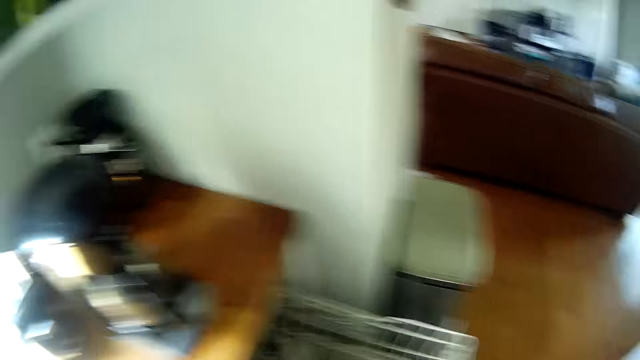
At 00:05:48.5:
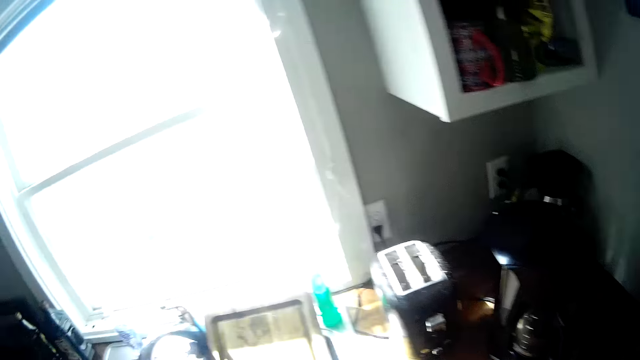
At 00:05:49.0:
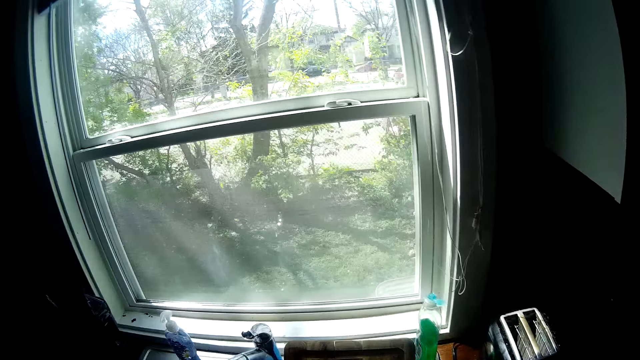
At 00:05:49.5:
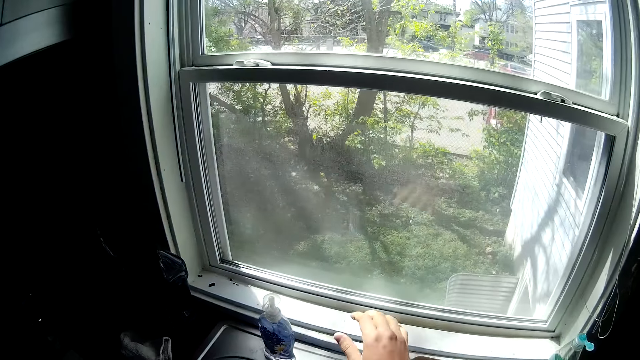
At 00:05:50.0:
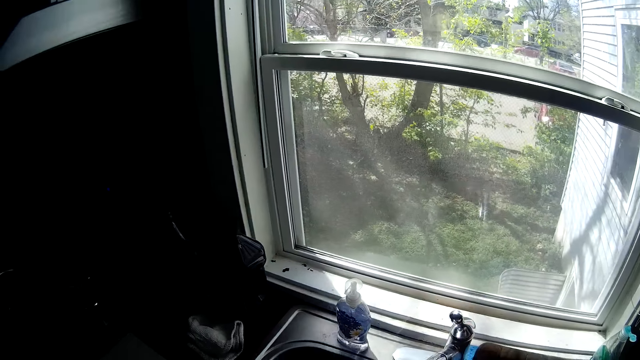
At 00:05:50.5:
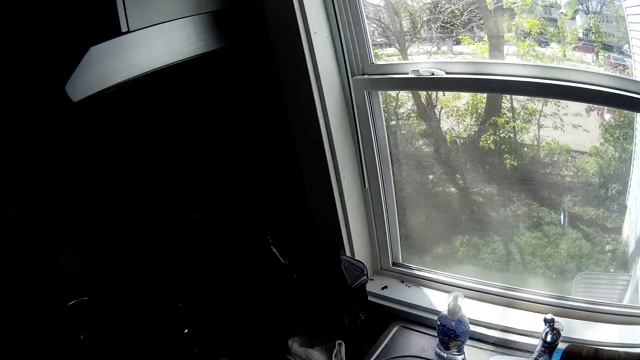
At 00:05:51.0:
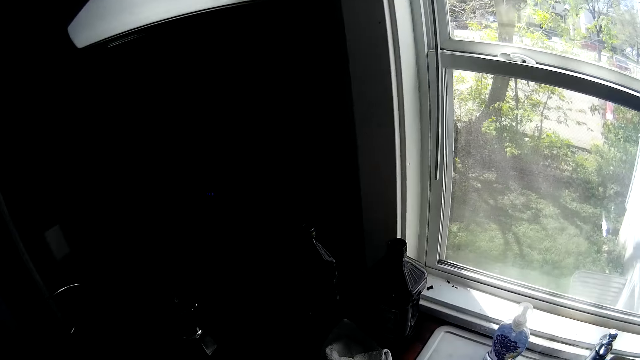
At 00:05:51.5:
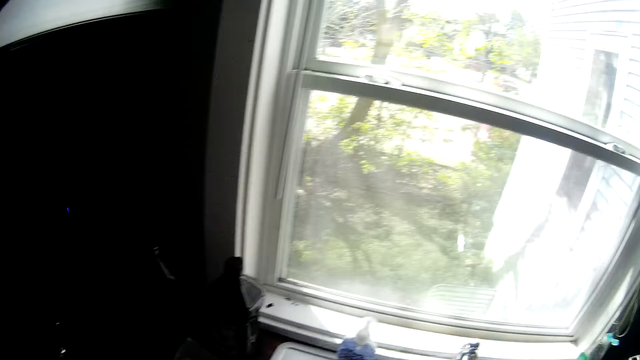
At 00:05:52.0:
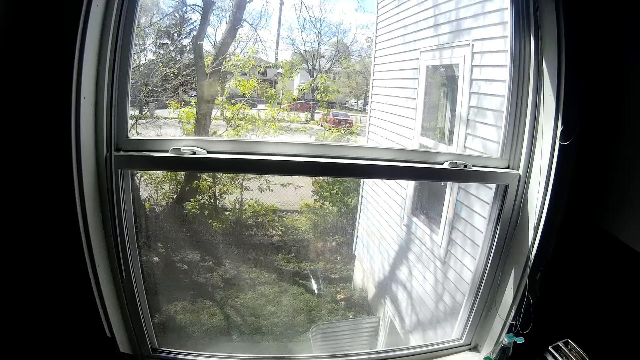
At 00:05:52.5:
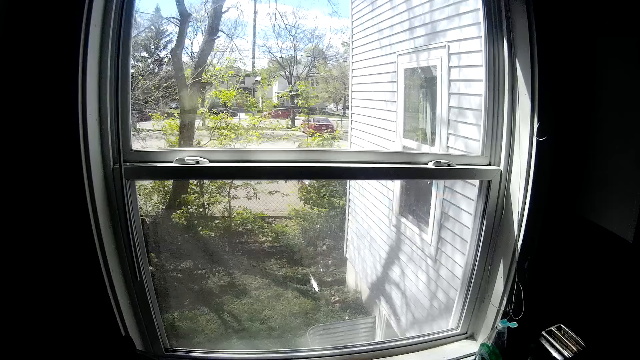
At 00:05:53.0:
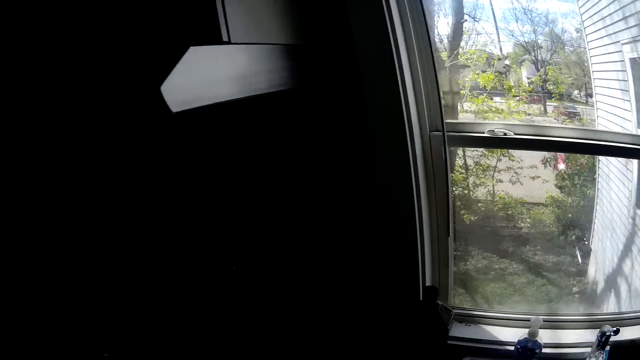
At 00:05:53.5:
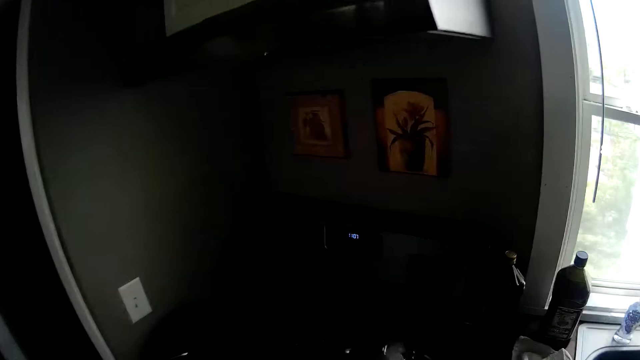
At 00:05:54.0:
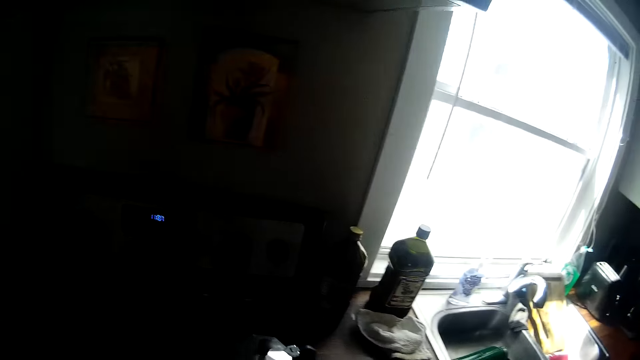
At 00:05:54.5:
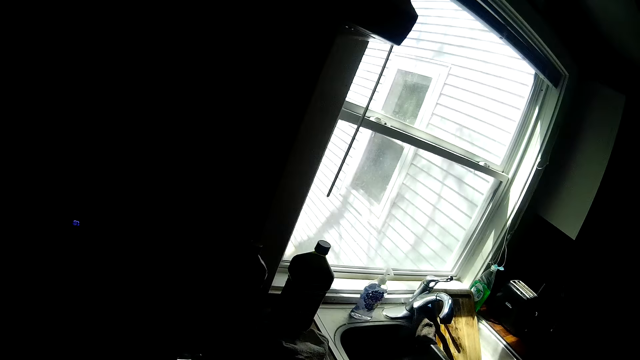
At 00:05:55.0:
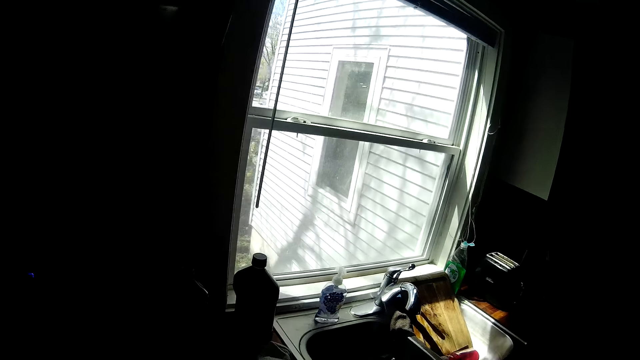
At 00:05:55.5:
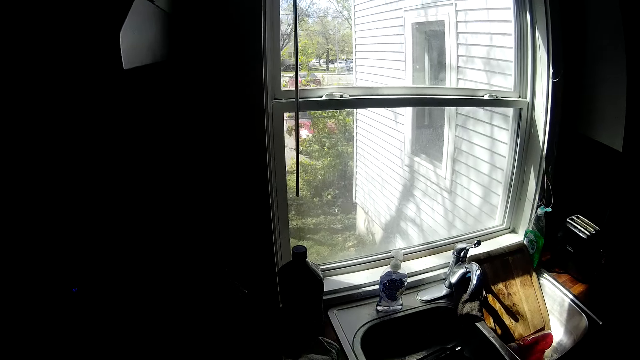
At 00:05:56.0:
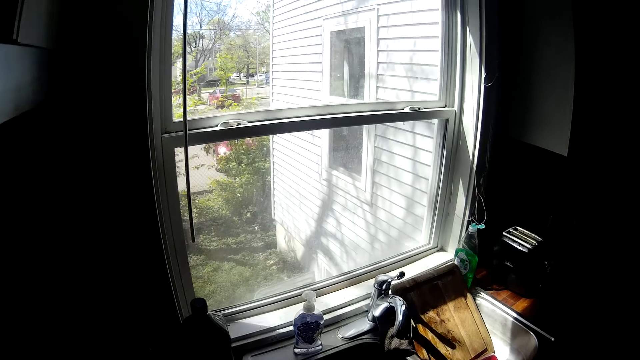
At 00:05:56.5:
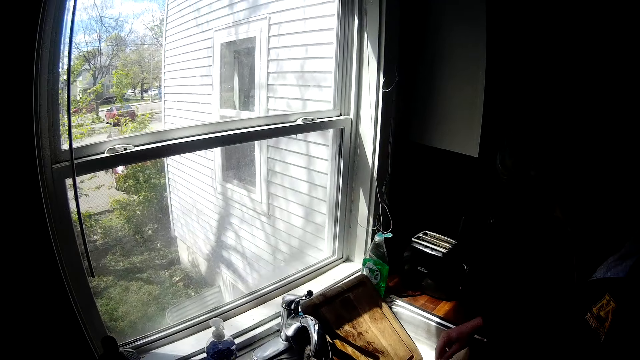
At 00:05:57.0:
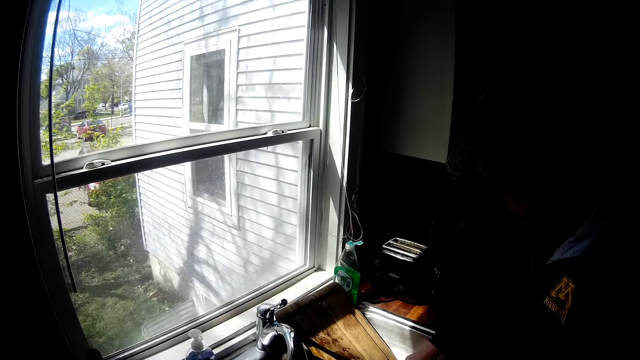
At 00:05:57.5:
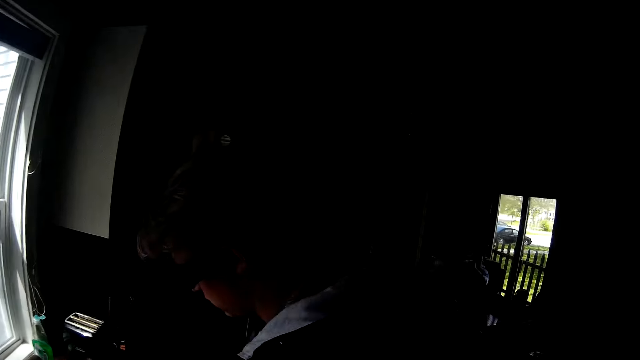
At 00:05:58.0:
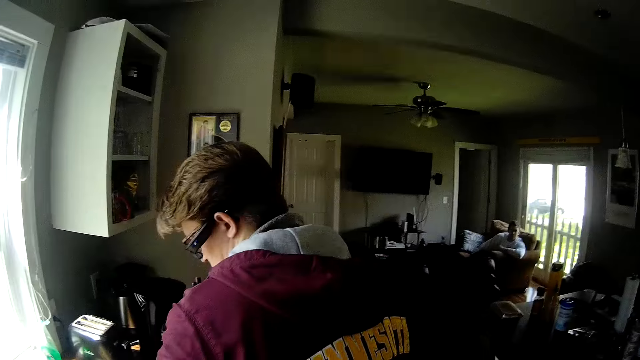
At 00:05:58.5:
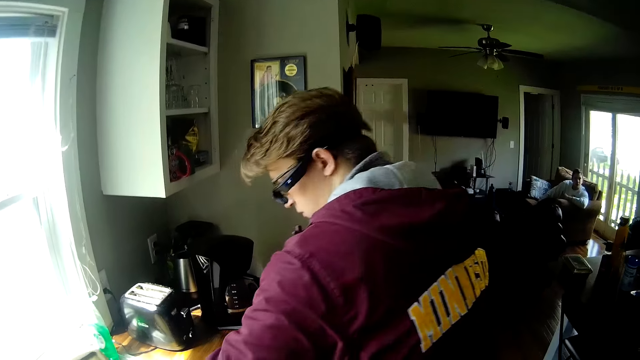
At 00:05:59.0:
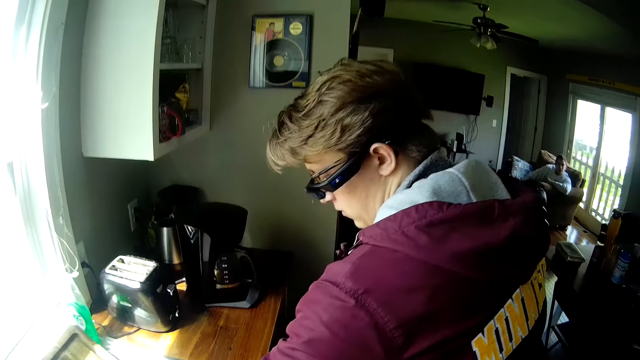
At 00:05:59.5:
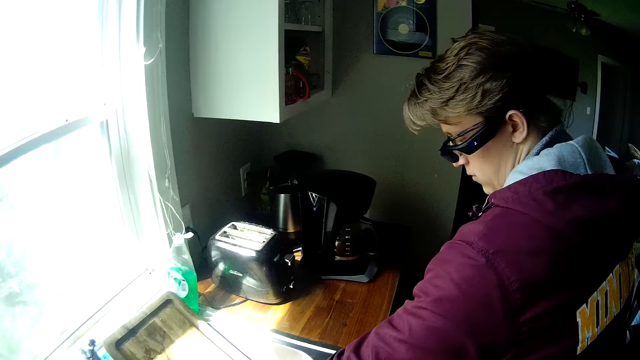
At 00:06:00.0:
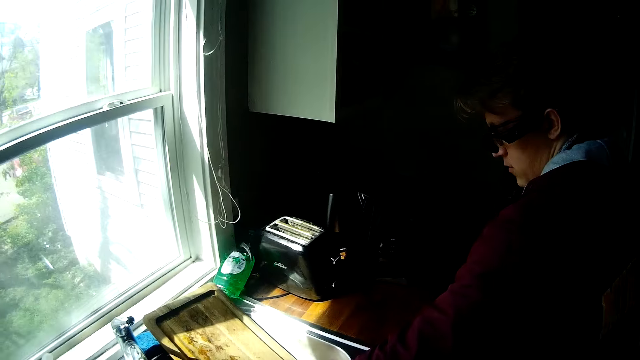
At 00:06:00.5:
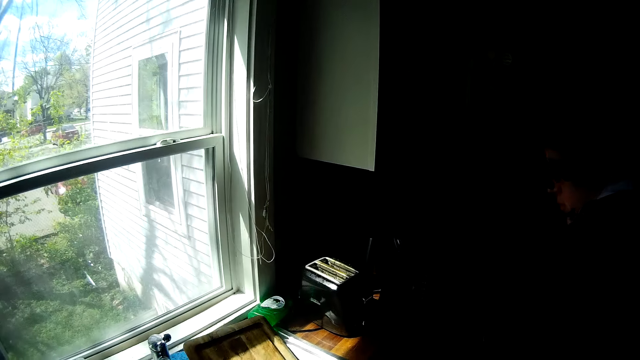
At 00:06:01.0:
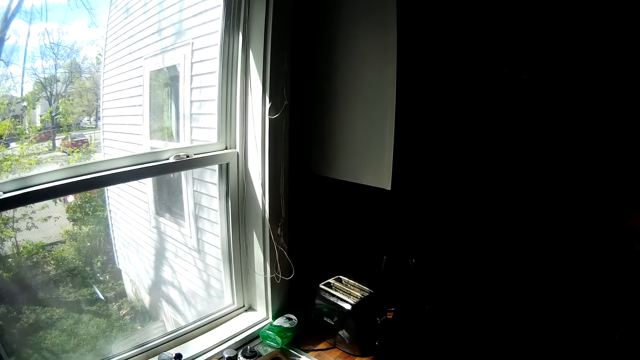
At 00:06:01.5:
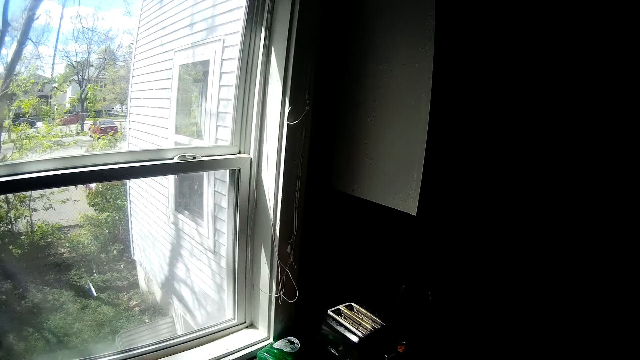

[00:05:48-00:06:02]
The camera wearer converses with a man. He turns on a tap above the sink with his right hand. He converses with the man. He looks through the window. He moves around the room. He converses with the man. The man drops a plate into the sink with his left hand.

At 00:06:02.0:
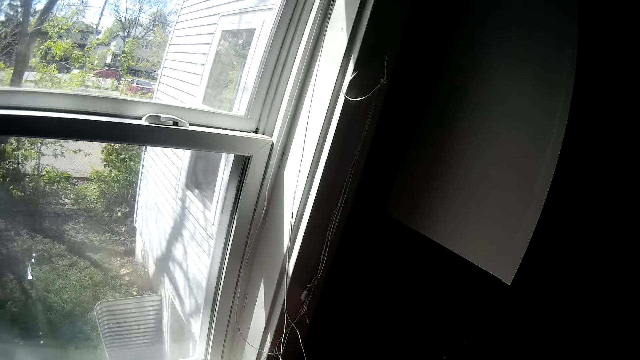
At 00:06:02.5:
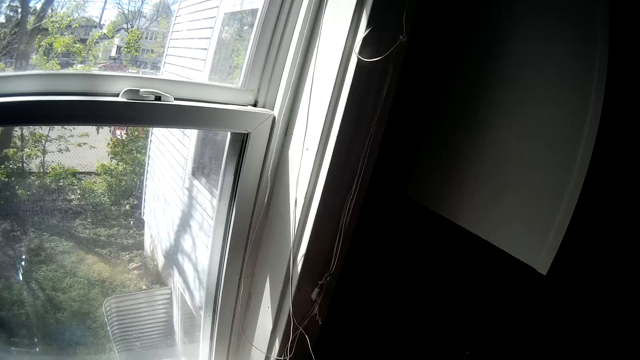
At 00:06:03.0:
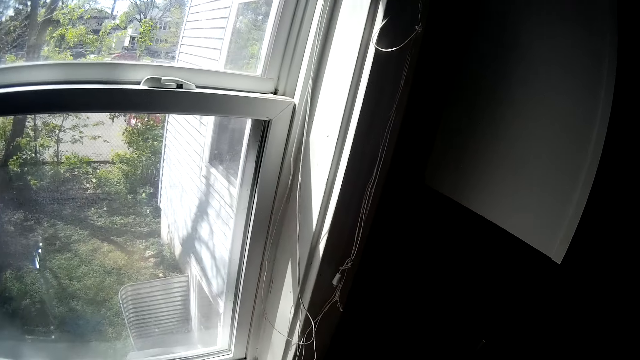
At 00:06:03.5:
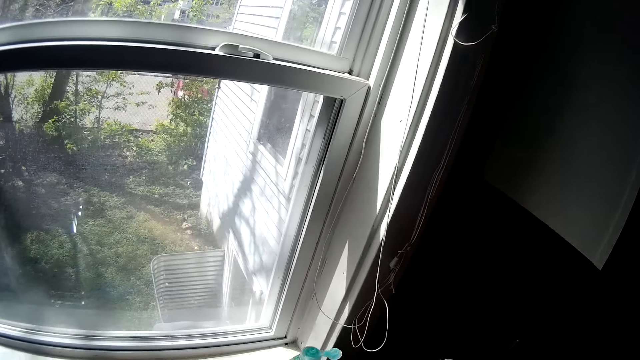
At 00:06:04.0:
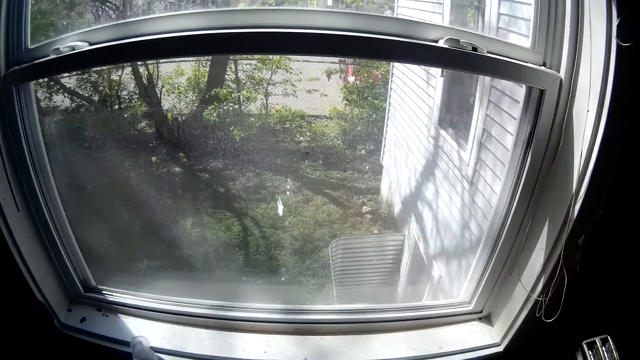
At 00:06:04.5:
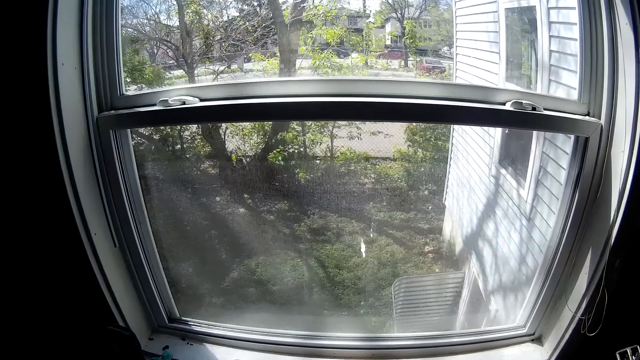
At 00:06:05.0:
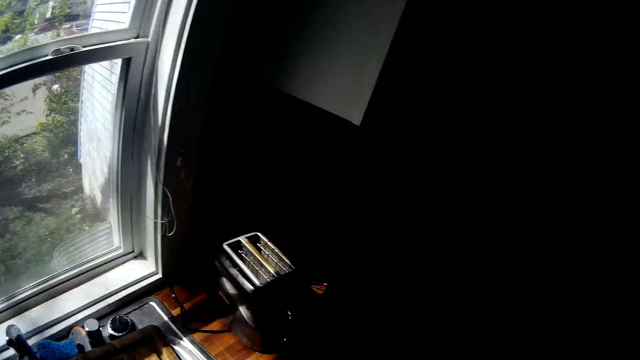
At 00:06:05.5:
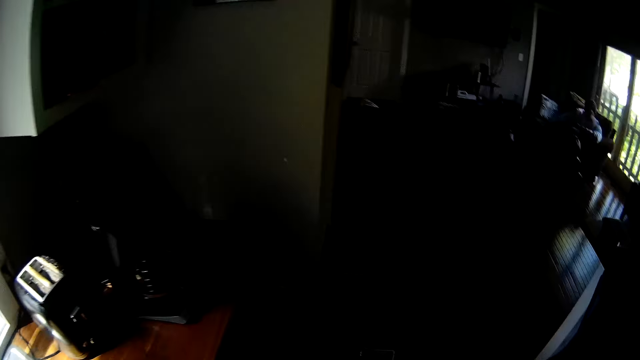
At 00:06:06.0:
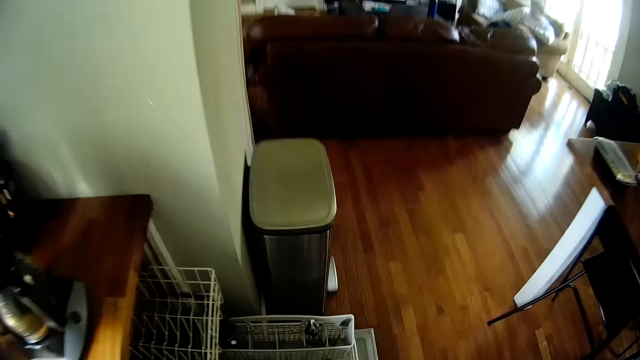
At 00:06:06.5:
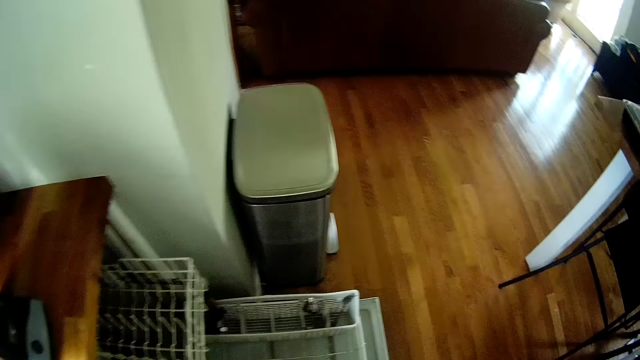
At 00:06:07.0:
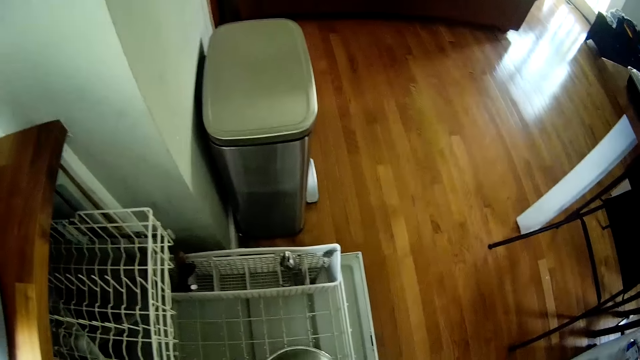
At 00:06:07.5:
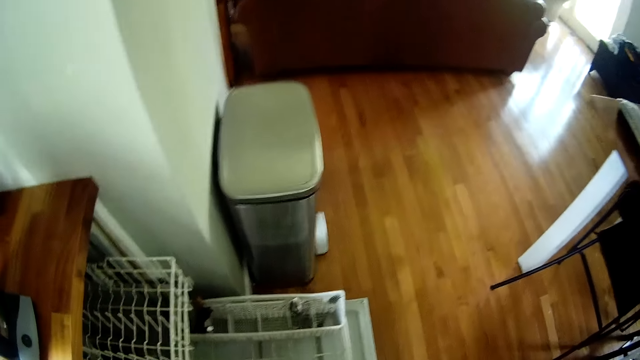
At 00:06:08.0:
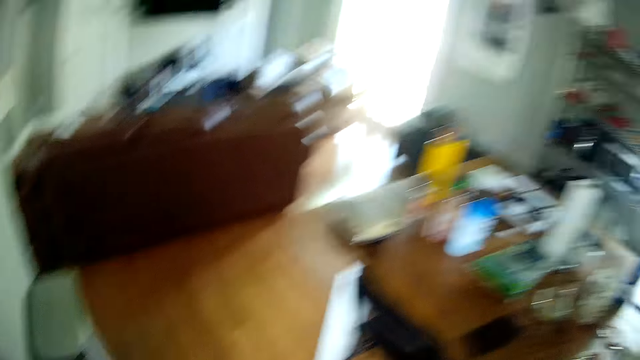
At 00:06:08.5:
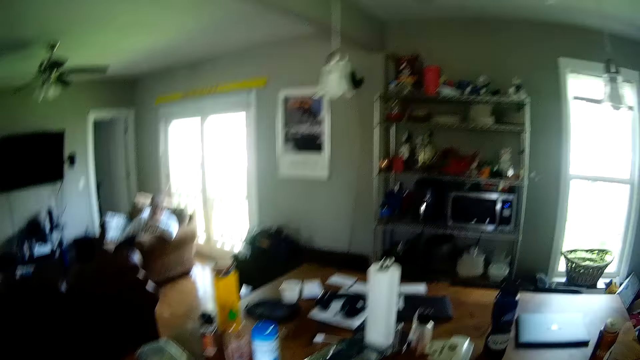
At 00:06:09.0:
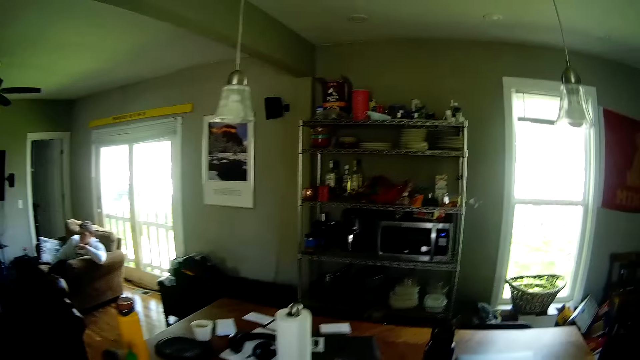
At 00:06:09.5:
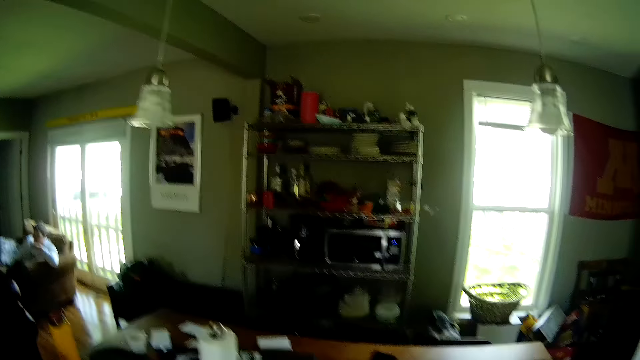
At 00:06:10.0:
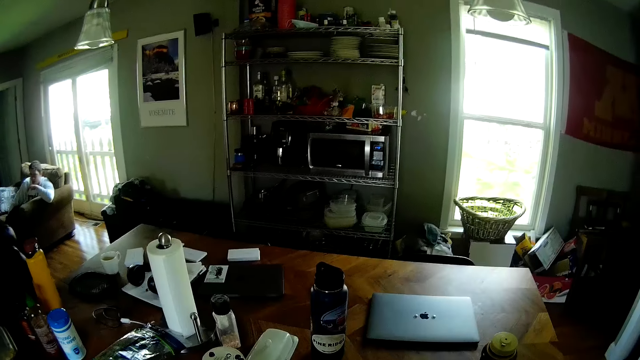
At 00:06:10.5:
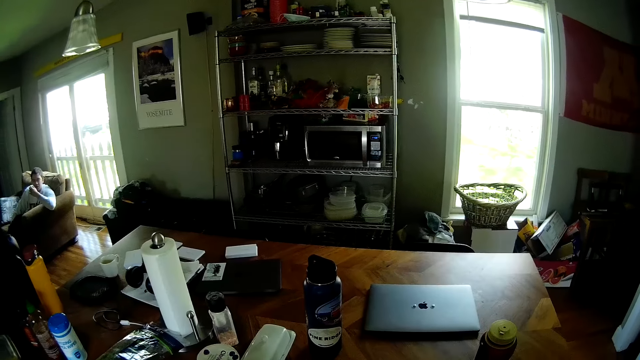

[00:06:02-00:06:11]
The camera wearer looks around the room and moves around the room.
